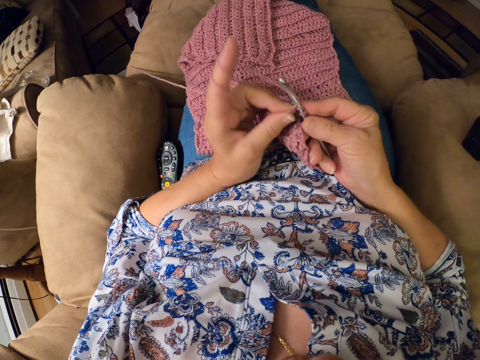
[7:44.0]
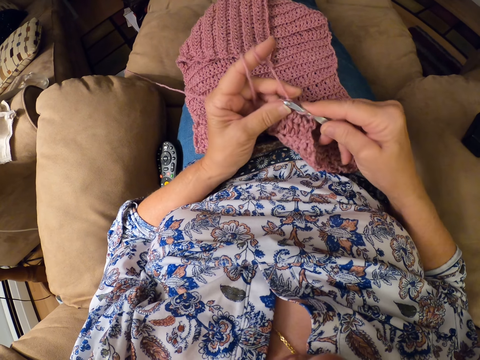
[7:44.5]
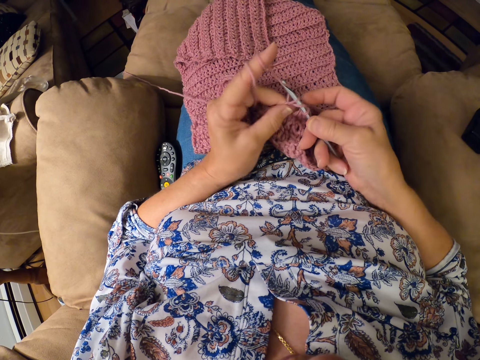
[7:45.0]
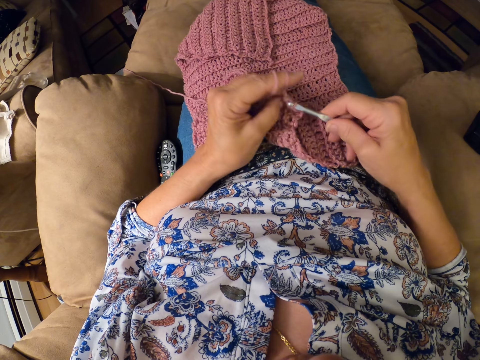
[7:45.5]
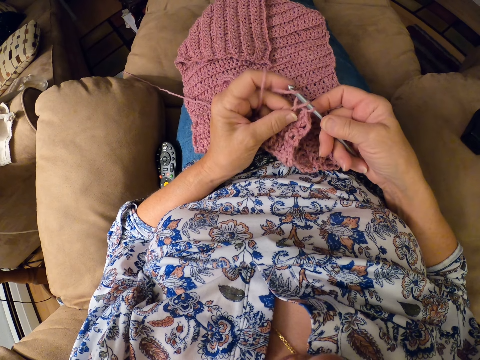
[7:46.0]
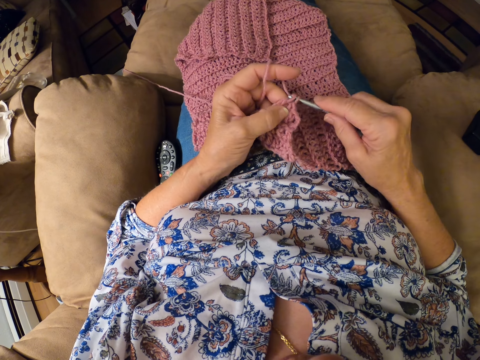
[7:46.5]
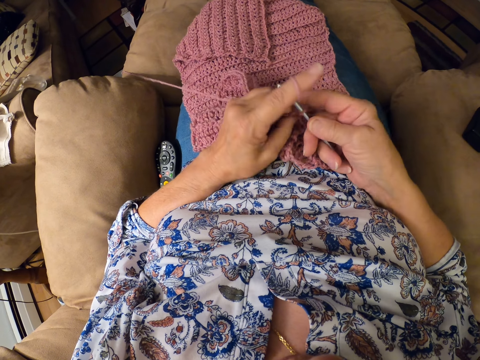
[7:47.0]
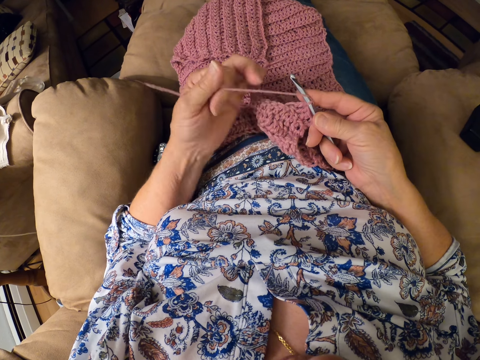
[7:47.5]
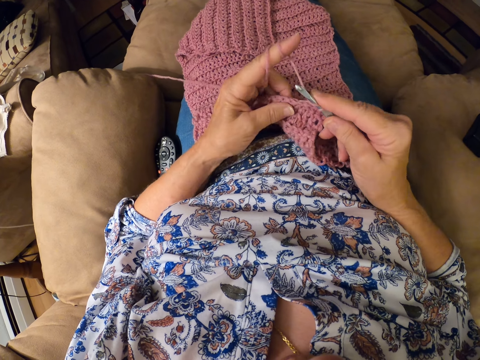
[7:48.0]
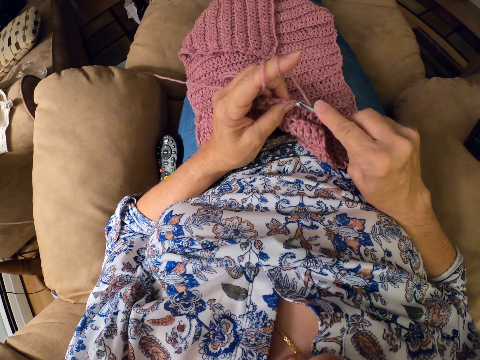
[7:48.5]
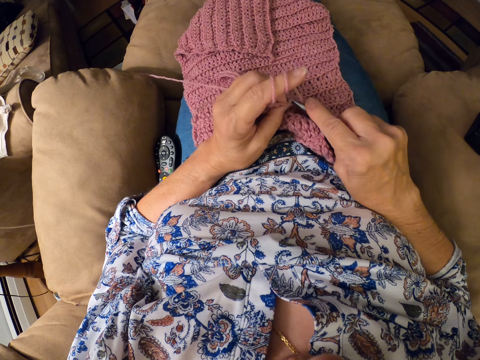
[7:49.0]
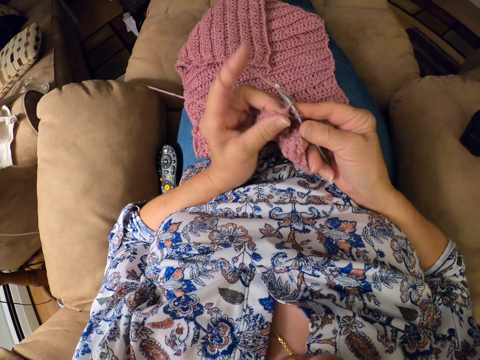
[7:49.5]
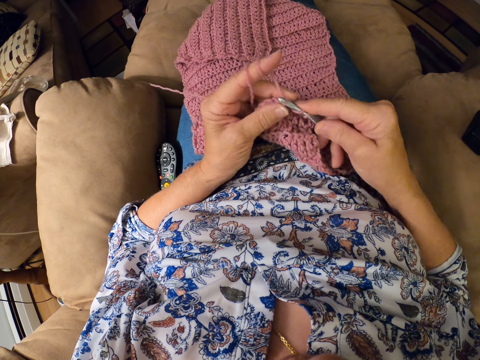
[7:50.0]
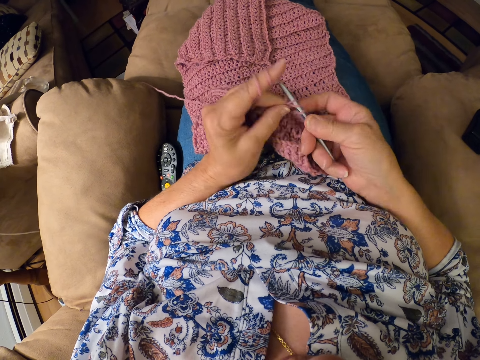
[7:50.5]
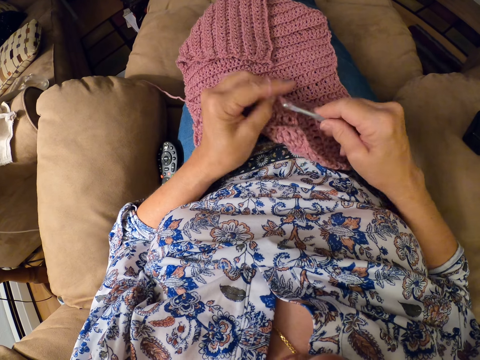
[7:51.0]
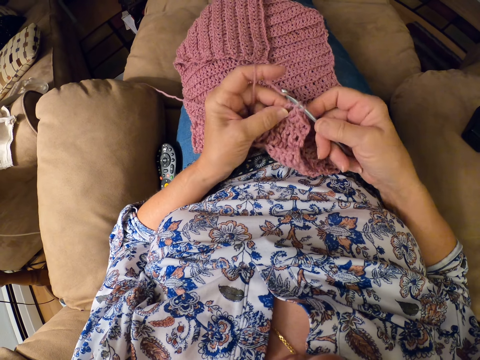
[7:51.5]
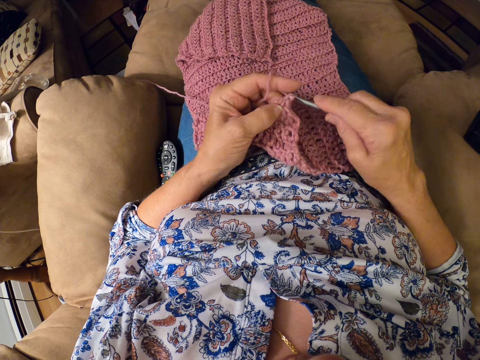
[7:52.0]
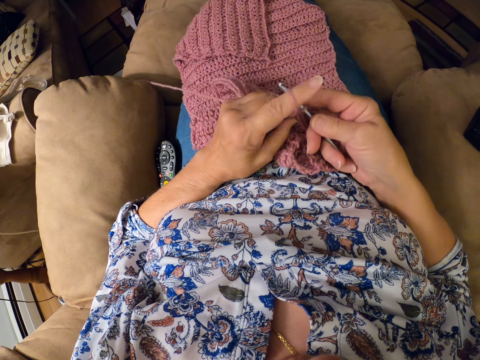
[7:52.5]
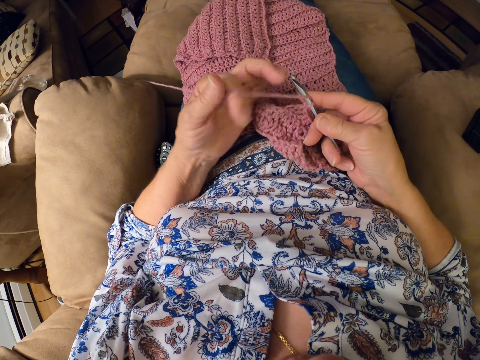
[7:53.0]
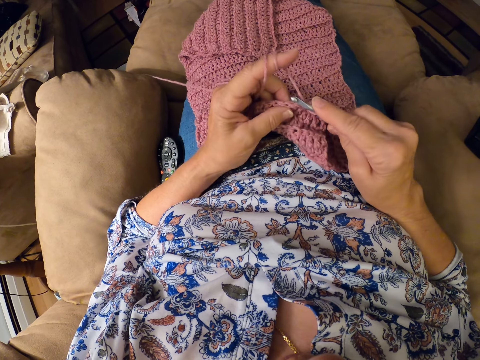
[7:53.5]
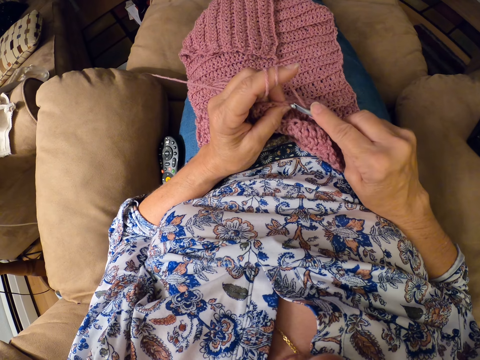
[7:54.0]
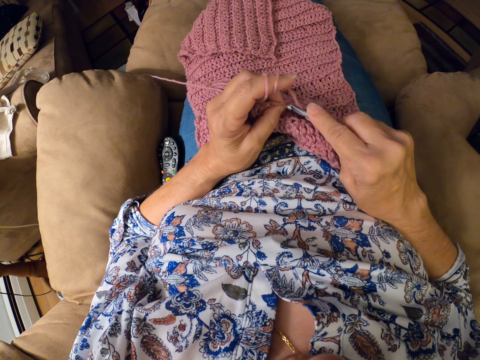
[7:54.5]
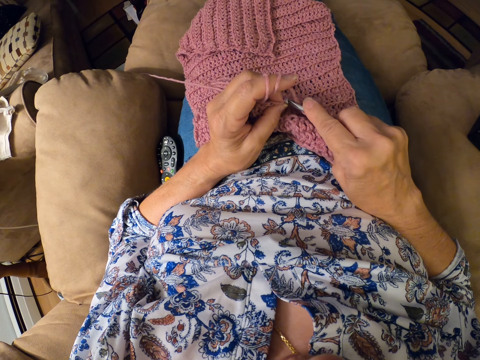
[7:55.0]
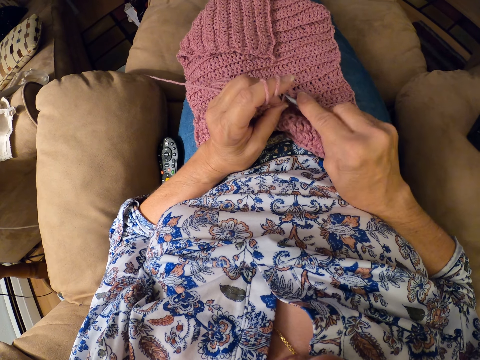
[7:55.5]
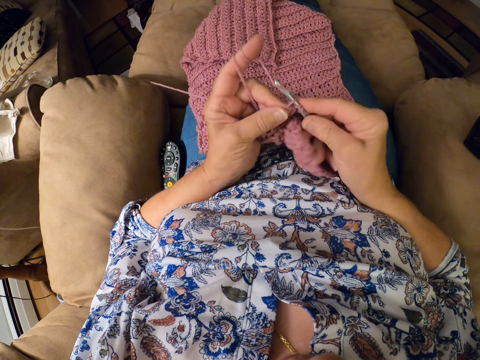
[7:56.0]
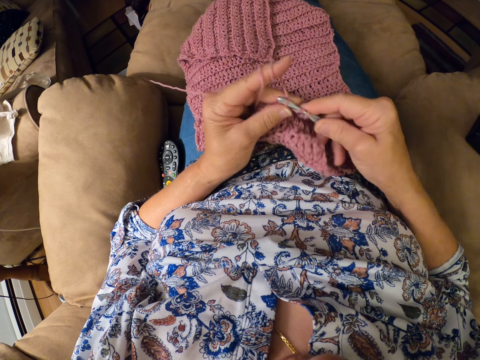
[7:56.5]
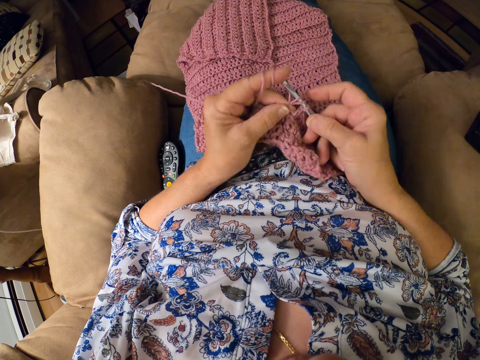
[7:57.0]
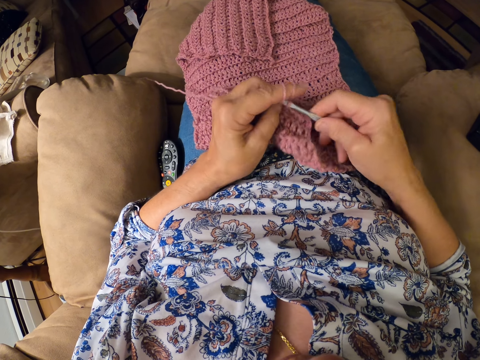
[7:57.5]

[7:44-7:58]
The camera wearer lets go of the knitted wool. She rolls the yarn on her finger. She holds the knitted yarn with her fingers. She knits the yarn with a knitting hook. She lets go of the knitted yarn. She rolls the yarn on her finger. She holds the knitted yarn with her fingers. She knits the yarn with the knitting hook.

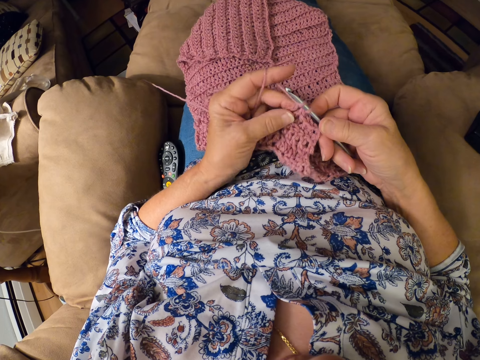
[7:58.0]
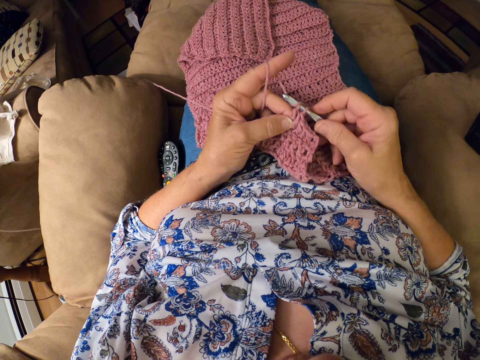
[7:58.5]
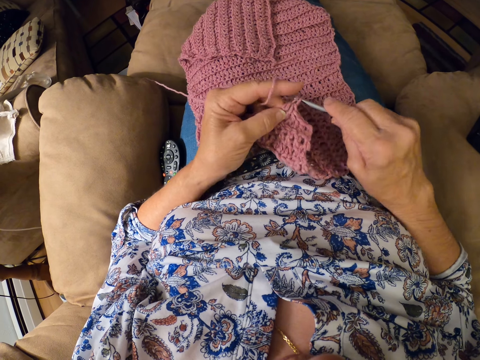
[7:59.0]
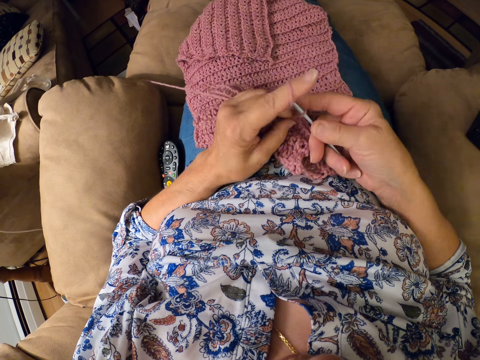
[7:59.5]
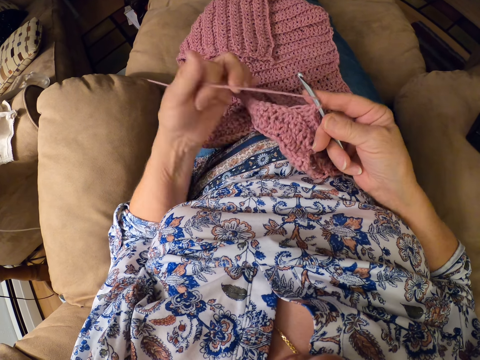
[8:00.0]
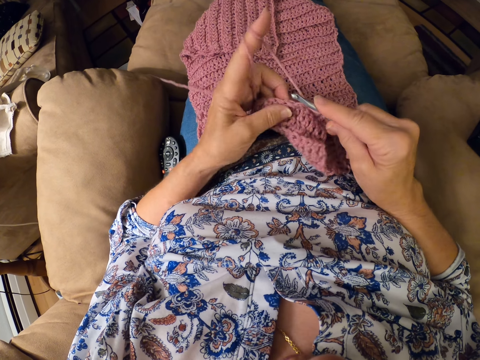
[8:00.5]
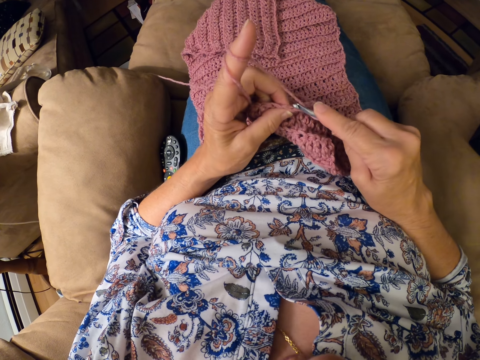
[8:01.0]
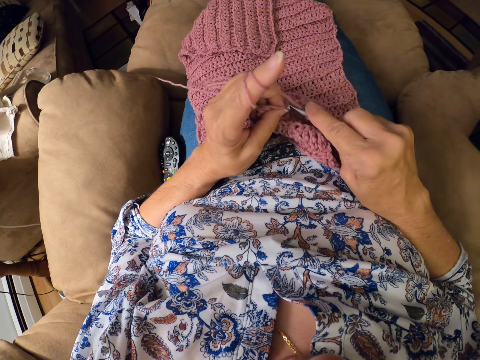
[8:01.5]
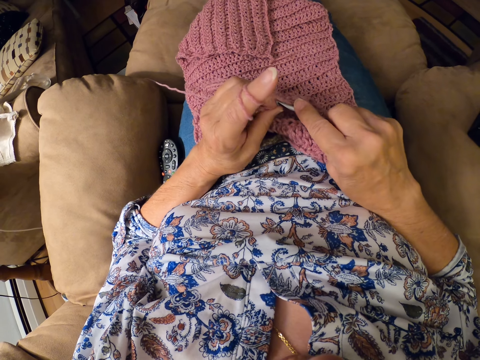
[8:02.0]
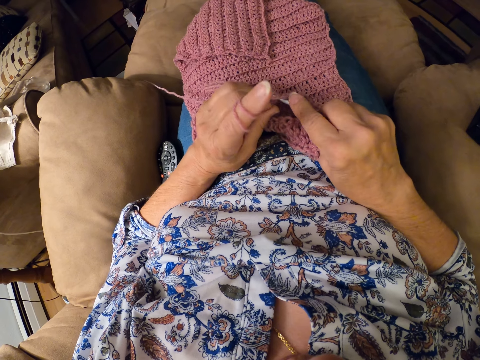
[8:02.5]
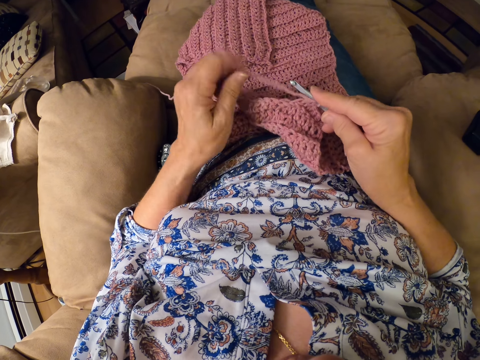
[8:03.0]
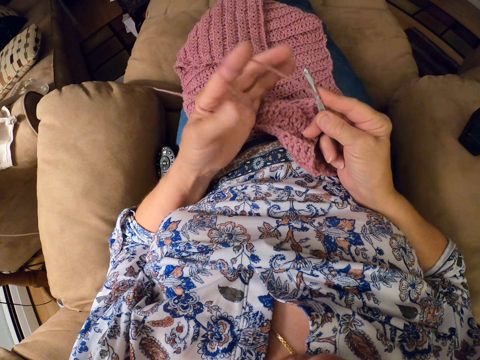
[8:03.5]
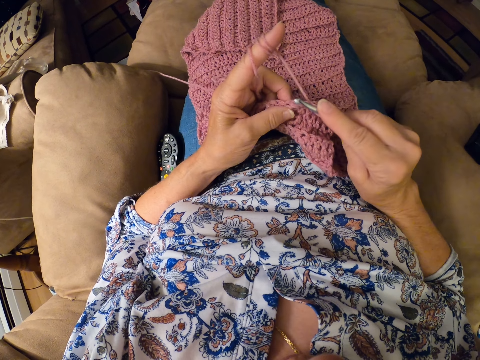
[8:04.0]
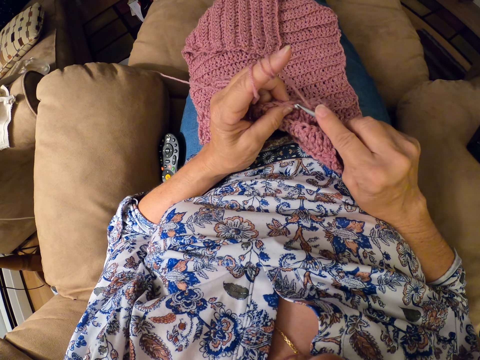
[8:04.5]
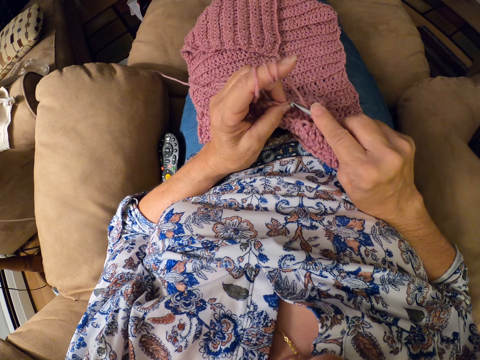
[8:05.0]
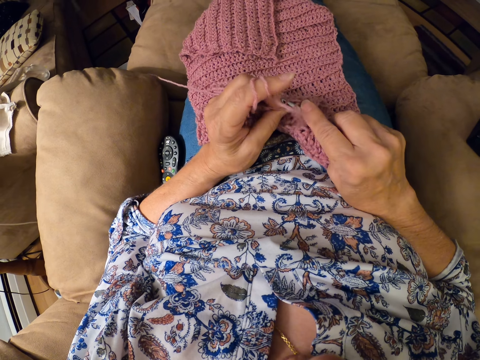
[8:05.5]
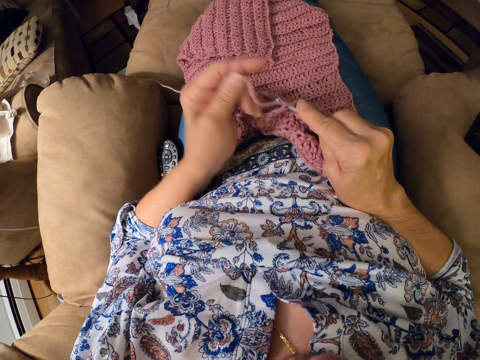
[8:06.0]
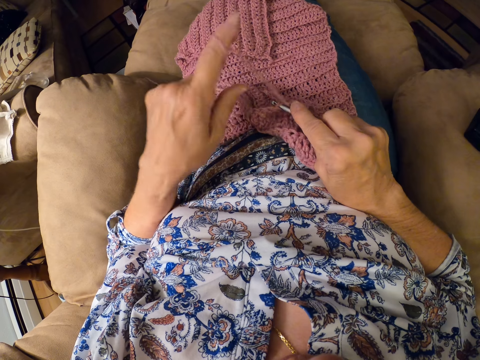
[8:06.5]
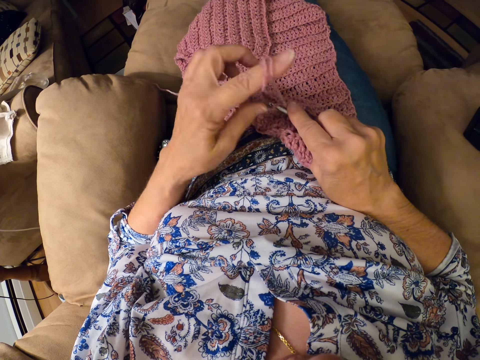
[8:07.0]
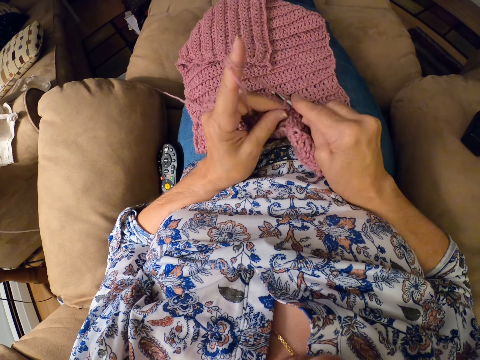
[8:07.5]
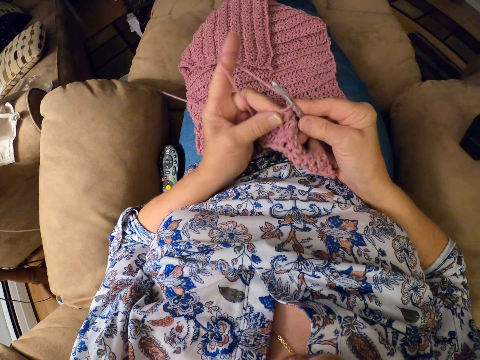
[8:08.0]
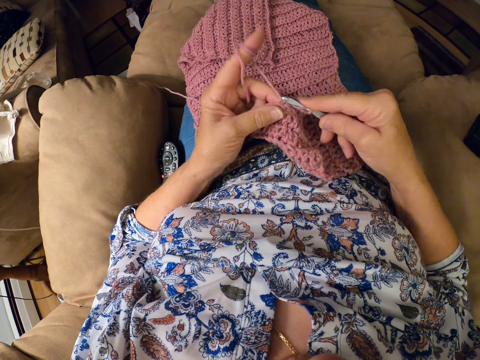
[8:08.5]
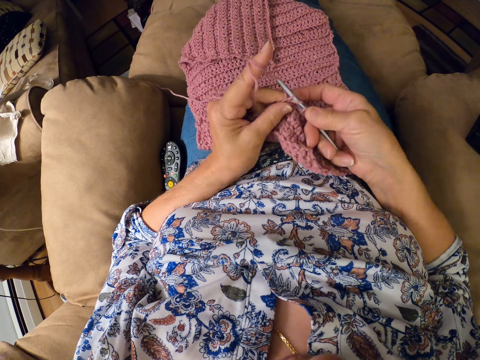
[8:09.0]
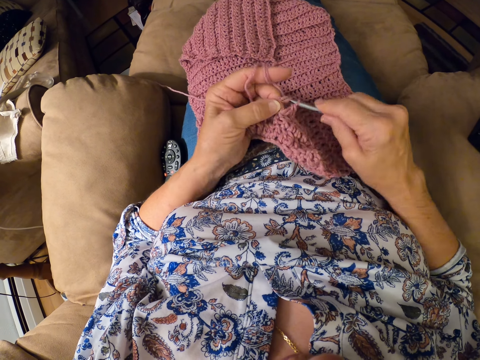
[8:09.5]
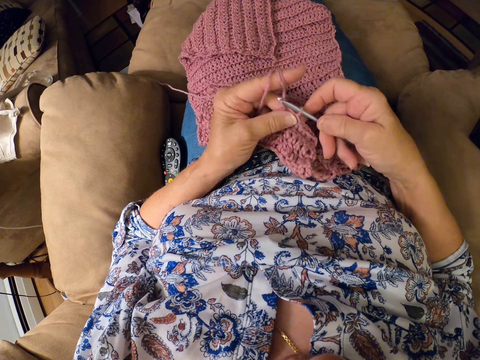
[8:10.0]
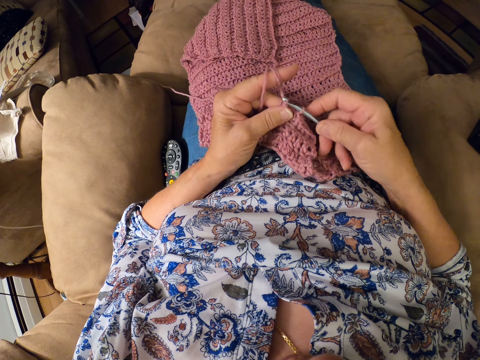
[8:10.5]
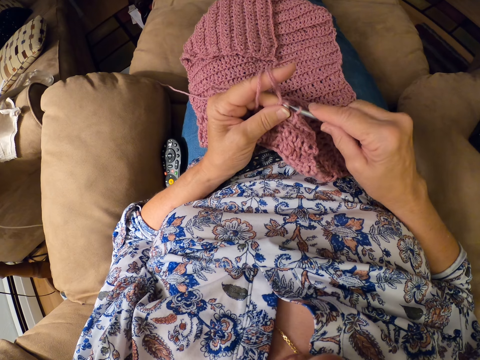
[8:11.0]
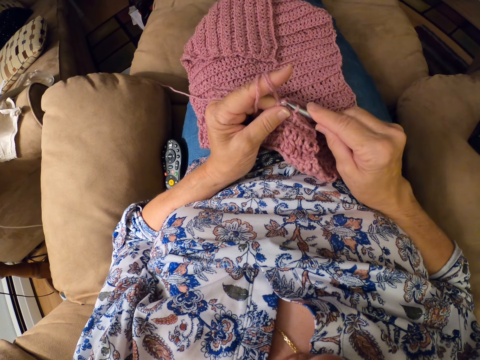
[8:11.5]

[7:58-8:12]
The camera wearer lets go of the knitted yarn. She rolls the yarn on her finger. She holds the knitted wool with her fingers. She knits the yarn. She lets go of the knitted yarn. She rolls the yarn on her finger. She holds the knitted yarn with her finger. She lets go of the knitted yarn. She rolls the yarn on her finger. She holds the knitted yarn with her finger. She knits the yarn with a knitting hook.
